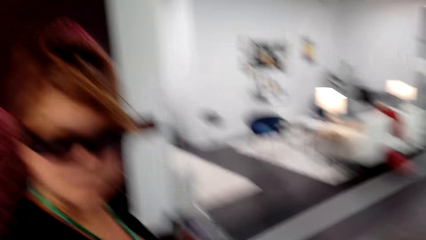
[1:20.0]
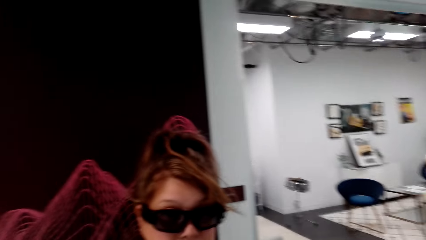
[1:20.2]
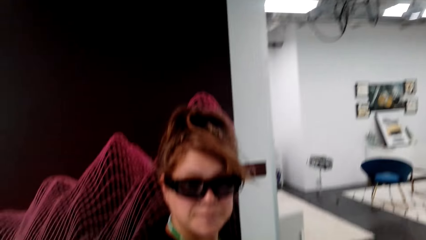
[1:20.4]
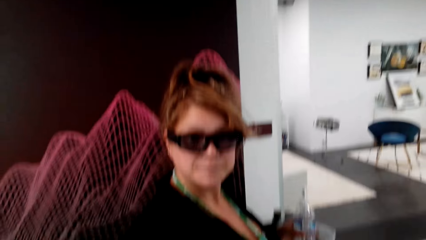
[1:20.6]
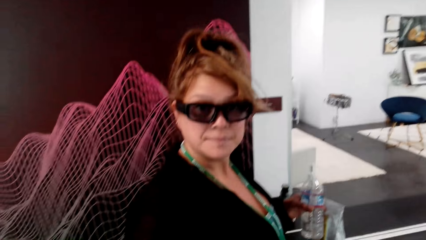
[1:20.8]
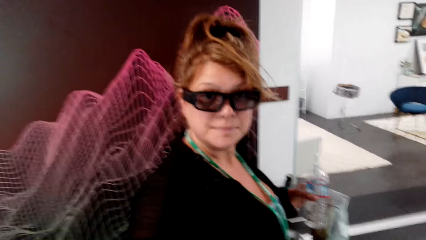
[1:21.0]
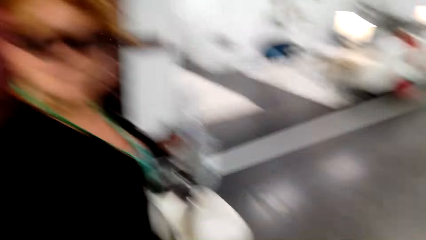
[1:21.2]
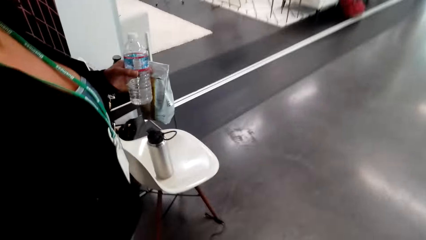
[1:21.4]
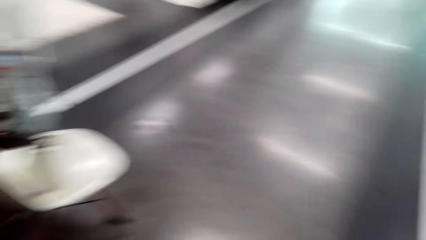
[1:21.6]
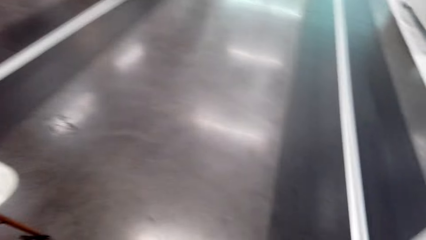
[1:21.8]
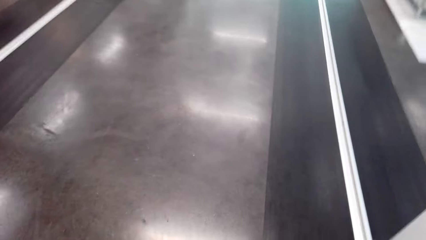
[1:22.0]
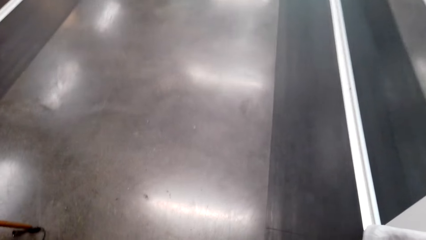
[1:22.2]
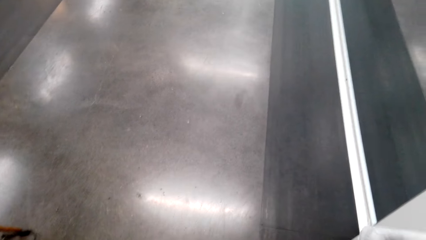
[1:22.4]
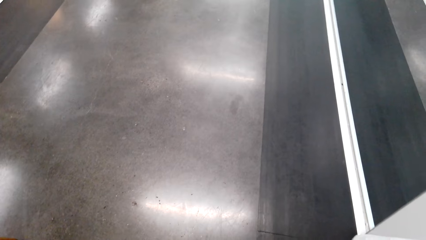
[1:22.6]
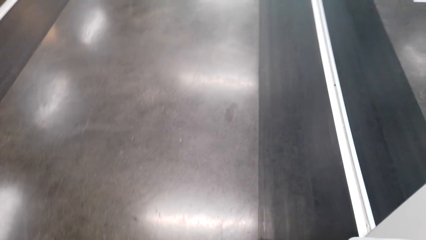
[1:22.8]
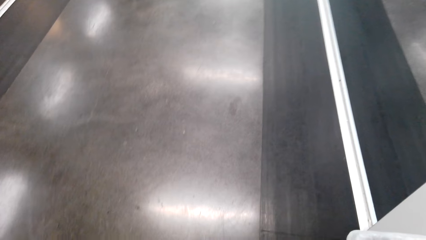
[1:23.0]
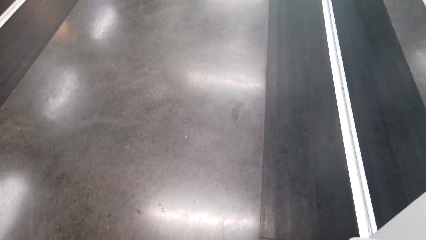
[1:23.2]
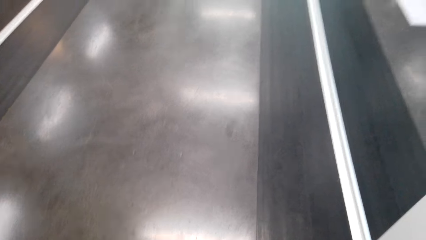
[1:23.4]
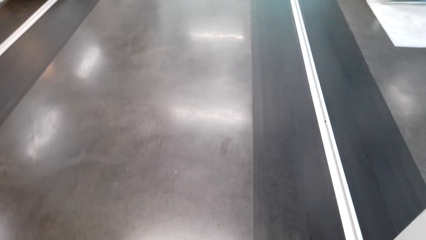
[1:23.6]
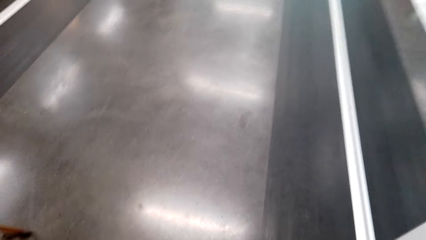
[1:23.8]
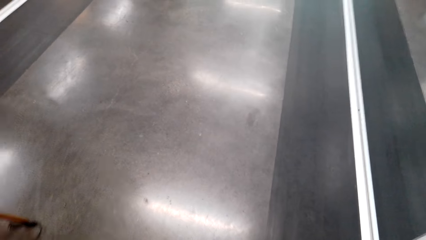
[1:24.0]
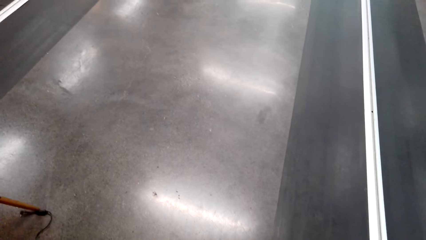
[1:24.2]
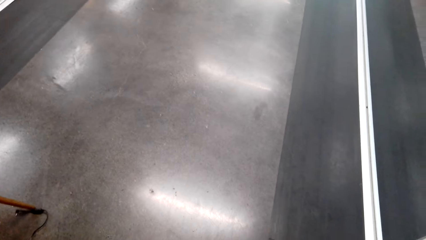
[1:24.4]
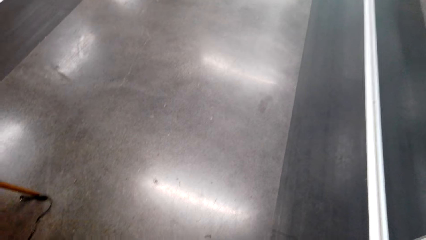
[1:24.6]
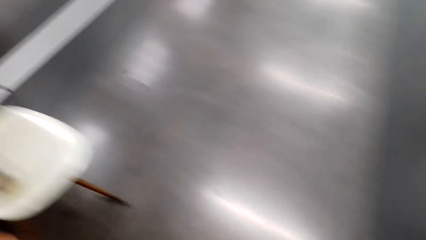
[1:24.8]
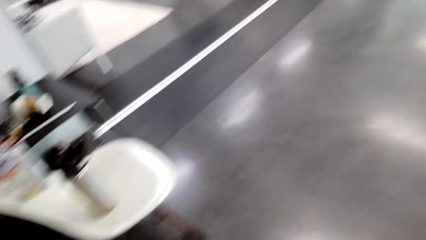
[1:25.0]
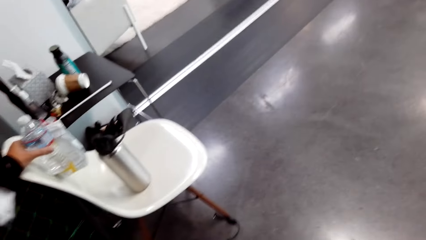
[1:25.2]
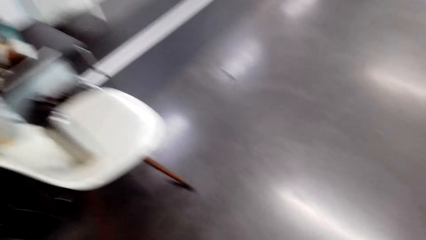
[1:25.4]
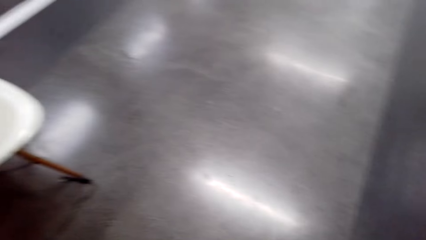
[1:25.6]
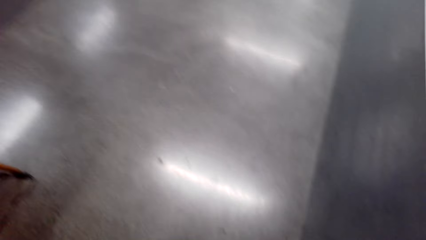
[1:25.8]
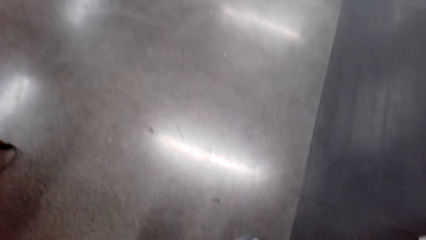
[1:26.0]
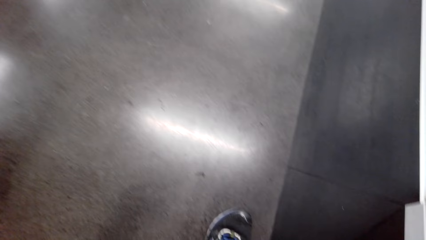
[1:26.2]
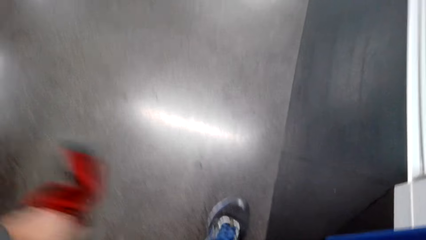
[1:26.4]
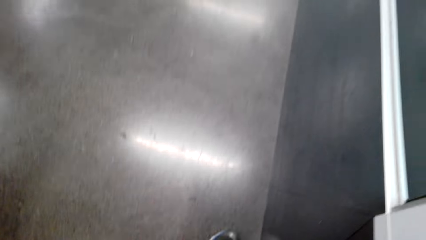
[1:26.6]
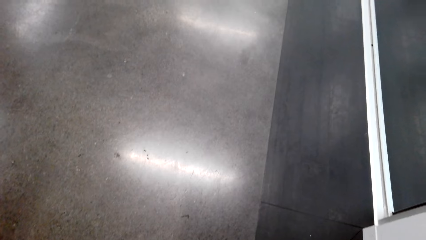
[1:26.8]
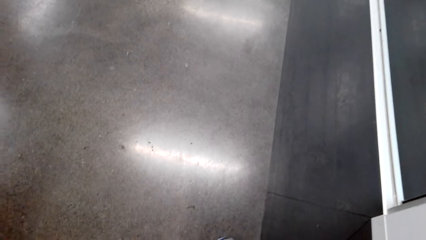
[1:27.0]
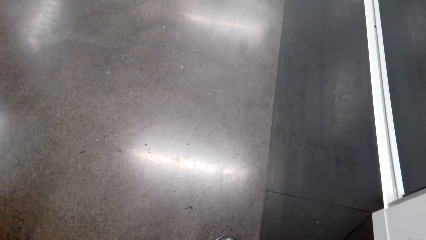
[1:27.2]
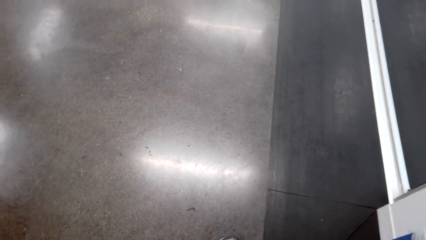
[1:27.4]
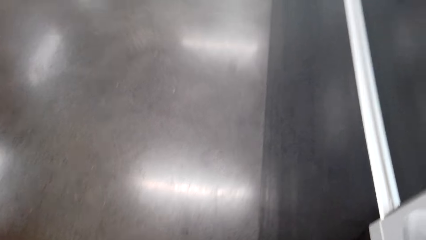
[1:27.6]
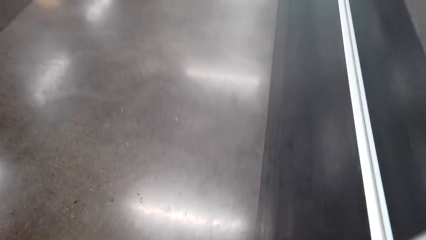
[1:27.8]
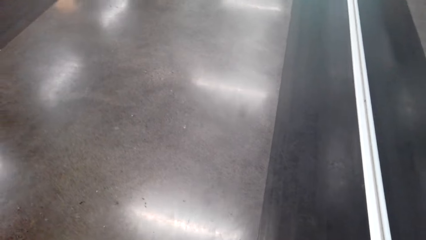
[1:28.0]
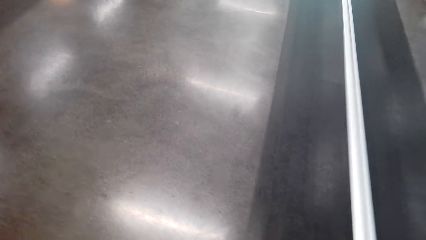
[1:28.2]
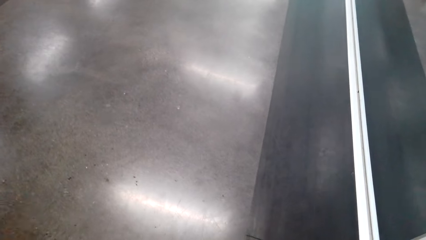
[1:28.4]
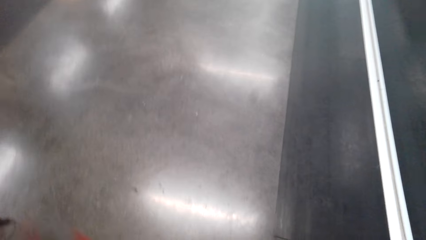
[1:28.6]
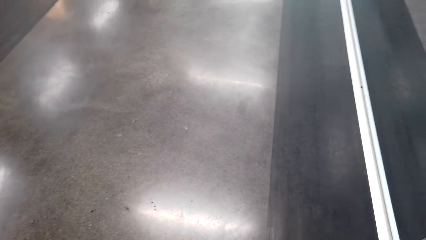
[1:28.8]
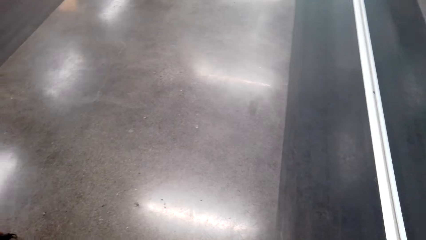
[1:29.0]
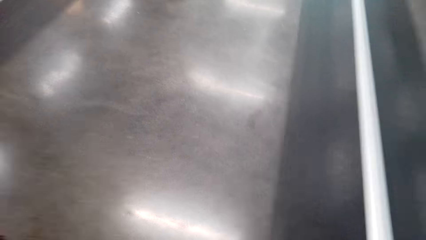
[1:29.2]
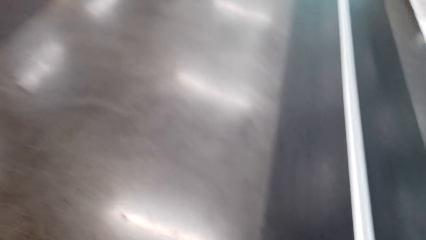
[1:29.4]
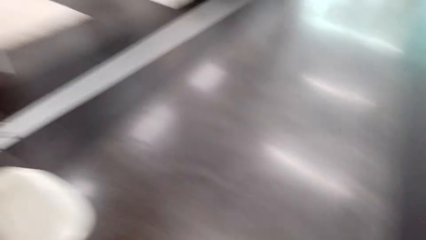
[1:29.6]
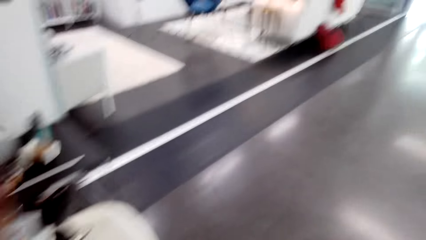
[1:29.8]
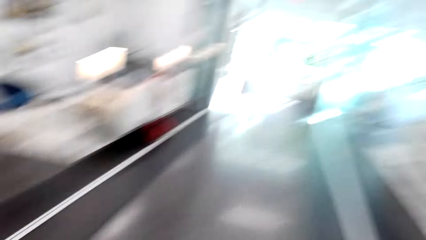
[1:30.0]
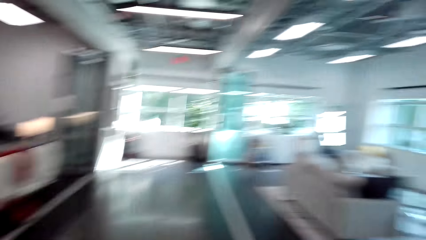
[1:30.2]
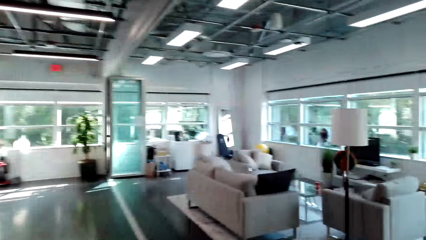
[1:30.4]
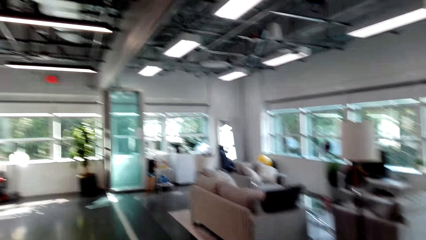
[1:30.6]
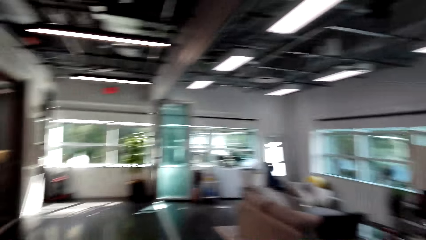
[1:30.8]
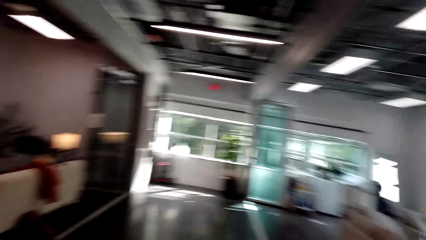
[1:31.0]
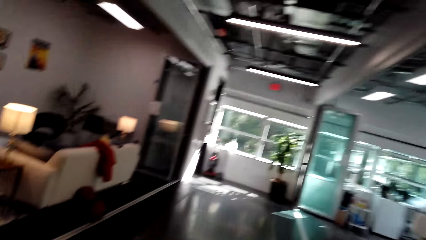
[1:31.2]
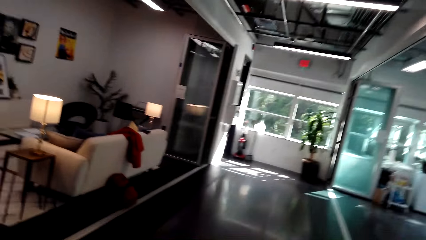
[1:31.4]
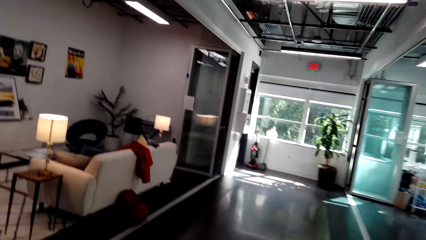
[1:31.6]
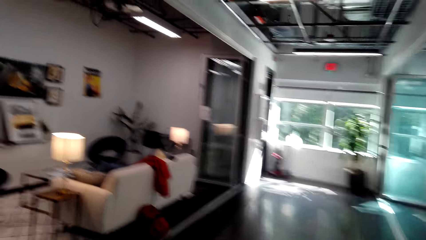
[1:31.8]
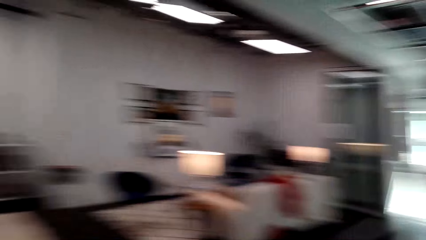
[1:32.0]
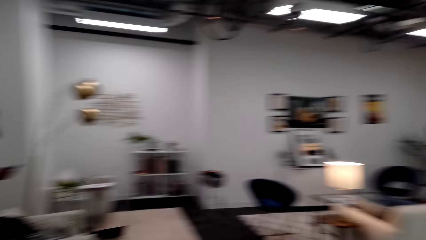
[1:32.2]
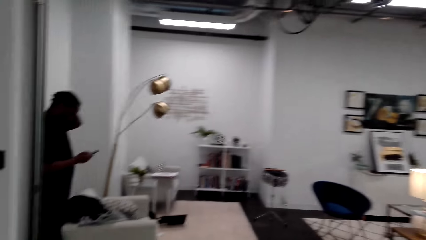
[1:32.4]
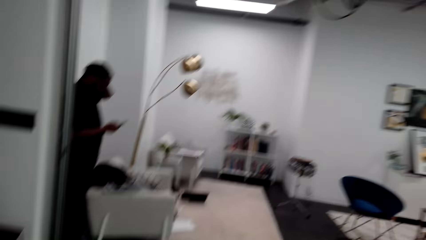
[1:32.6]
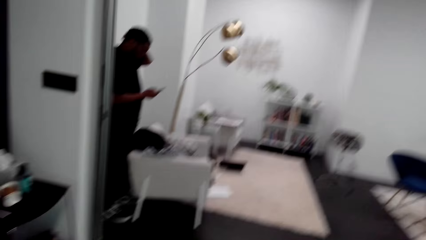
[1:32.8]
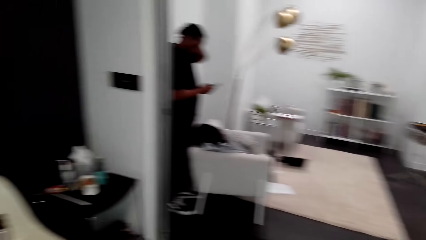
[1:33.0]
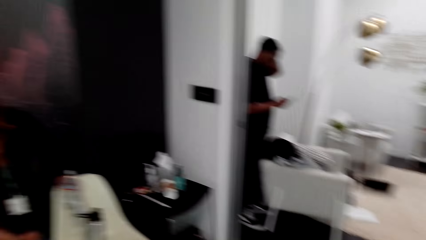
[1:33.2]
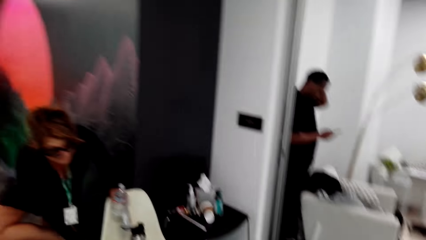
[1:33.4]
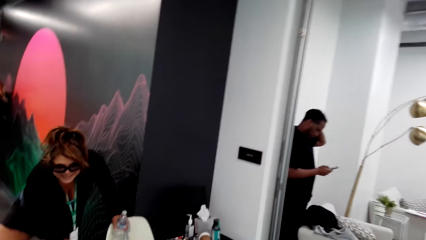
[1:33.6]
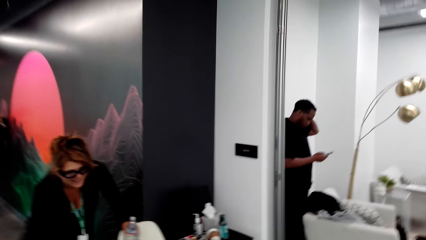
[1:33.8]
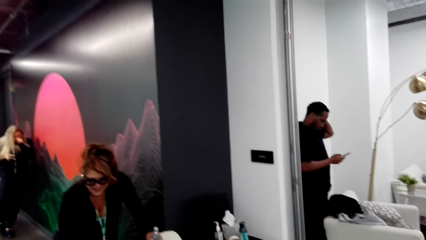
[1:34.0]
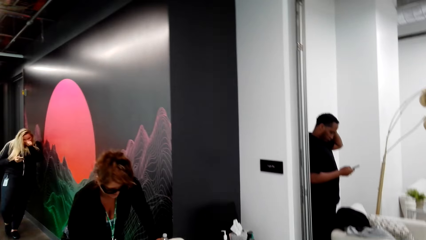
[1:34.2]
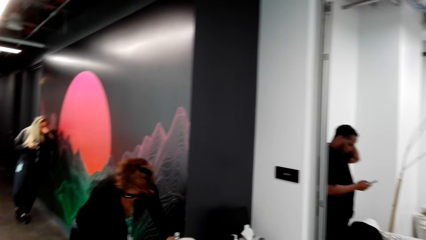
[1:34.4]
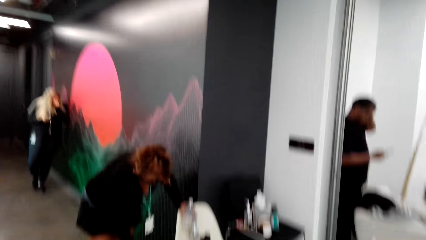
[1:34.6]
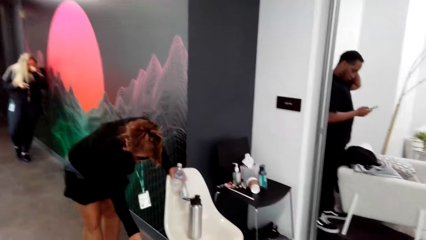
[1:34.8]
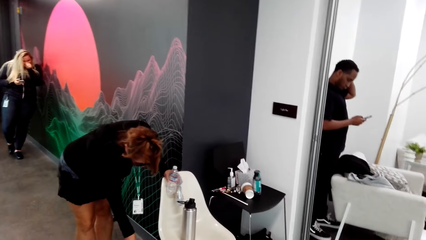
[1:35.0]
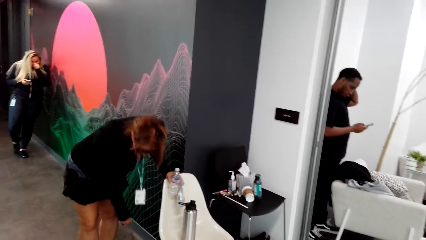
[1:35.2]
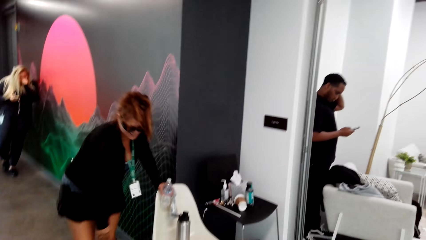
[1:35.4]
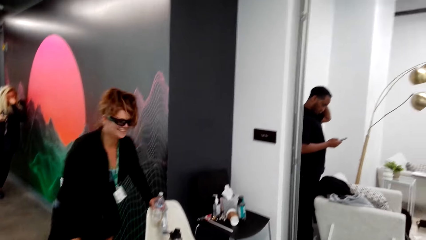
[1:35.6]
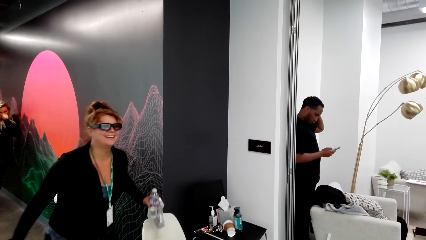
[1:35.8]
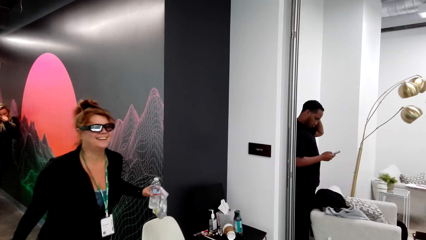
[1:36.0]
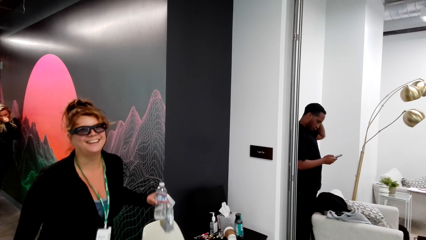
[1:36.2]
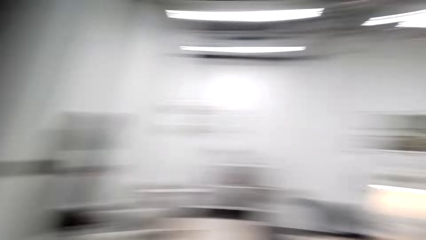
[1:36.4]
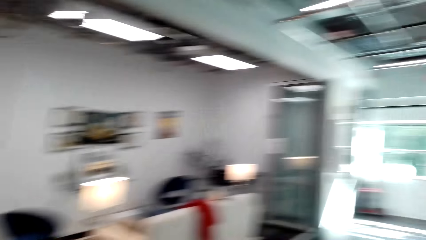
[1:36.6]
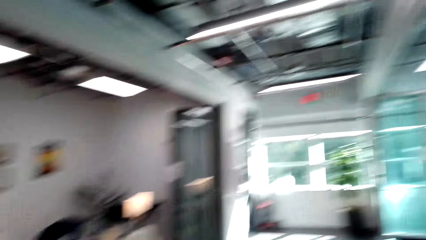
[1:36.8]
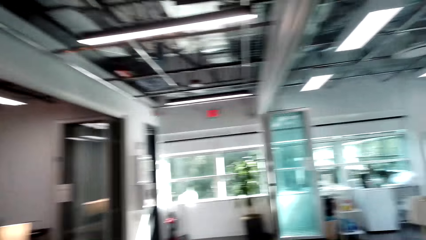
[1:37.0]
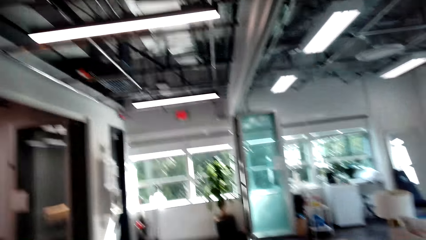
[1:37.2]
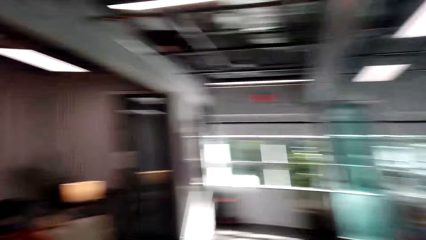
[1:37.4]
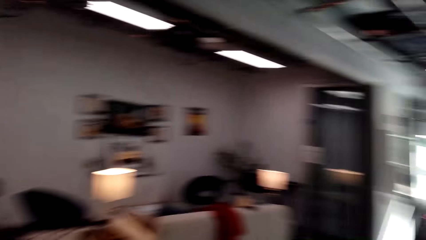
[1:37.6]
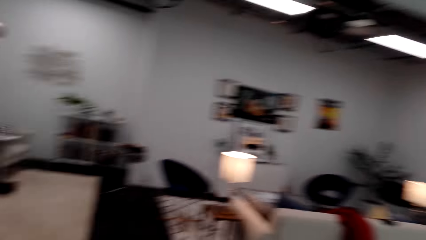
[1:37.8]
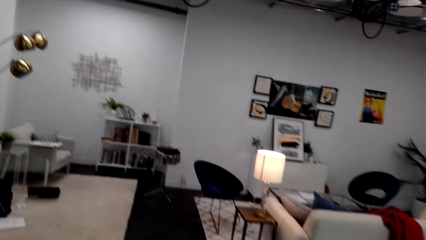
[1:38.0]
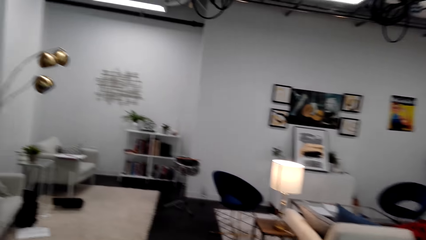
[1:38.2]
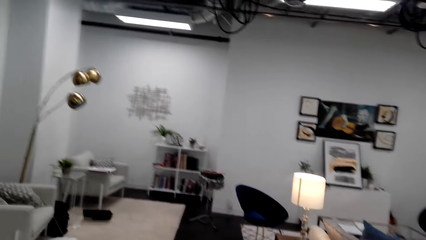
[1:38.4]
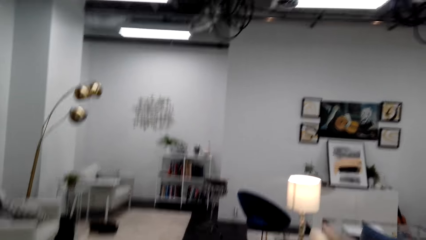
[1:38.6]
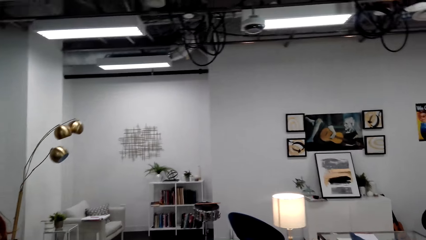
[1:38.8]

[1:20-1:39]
A person holds a bottle with the left hand. The camera wearer looks around. Another person holds a phone with the right hand. A third person stares at the phone. The first person bends down. A fourth person stands up. The first person walks around. The camera wearer looks around.
